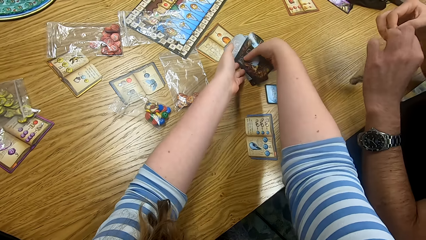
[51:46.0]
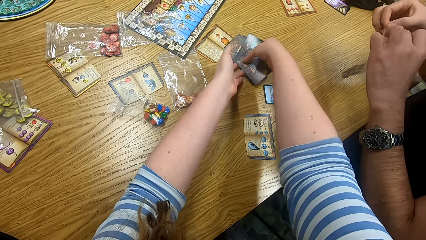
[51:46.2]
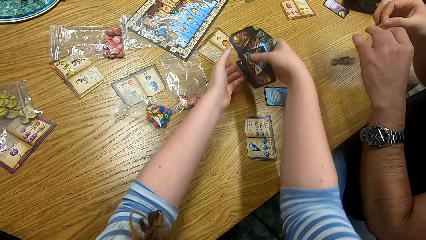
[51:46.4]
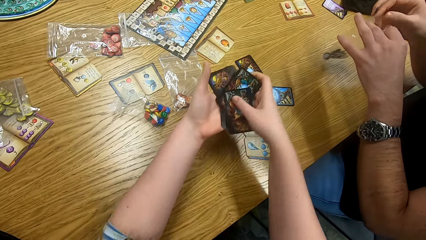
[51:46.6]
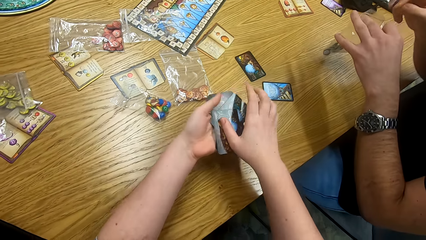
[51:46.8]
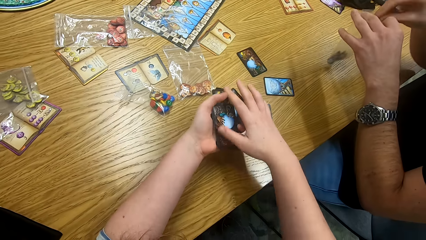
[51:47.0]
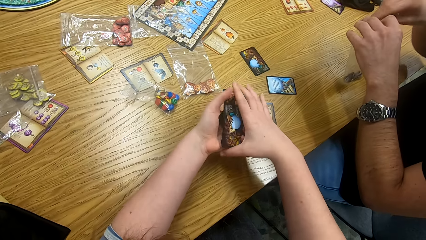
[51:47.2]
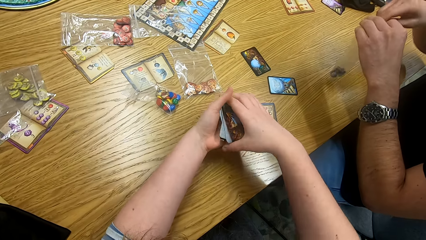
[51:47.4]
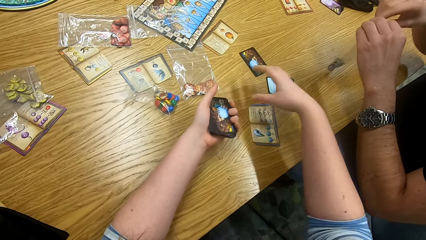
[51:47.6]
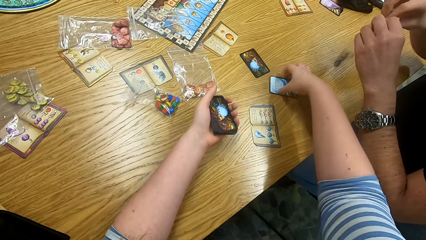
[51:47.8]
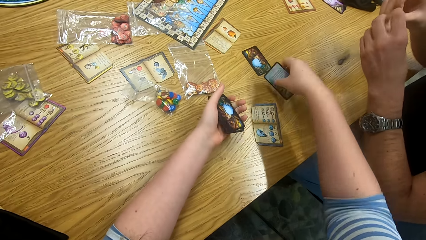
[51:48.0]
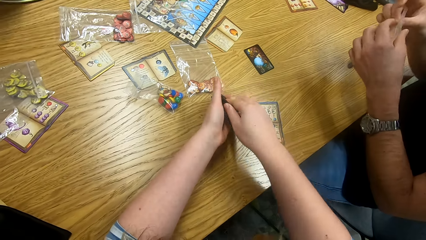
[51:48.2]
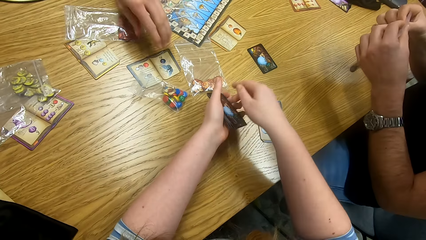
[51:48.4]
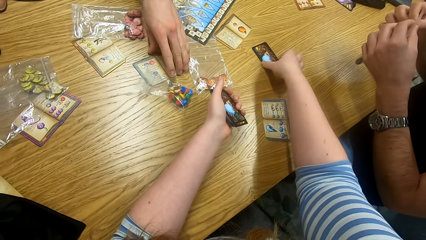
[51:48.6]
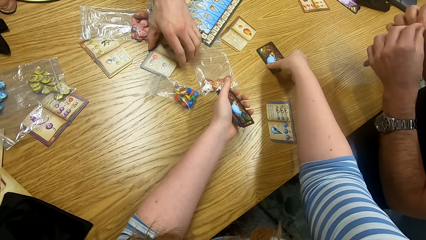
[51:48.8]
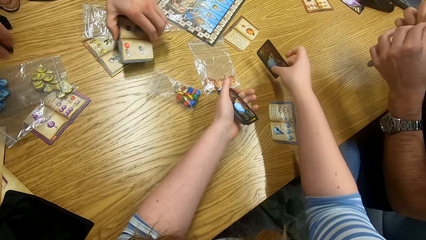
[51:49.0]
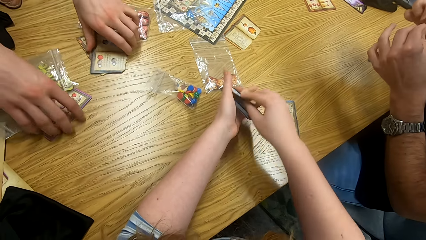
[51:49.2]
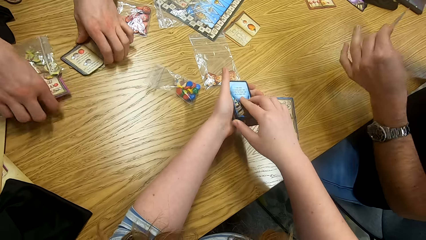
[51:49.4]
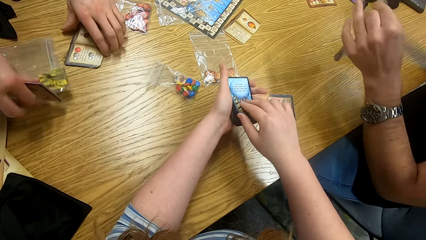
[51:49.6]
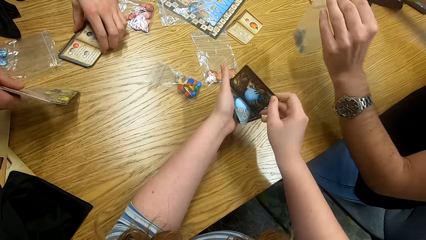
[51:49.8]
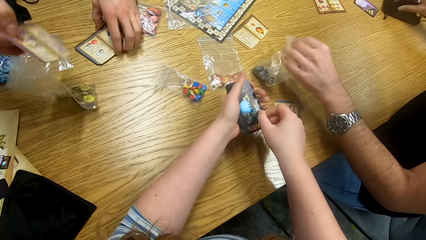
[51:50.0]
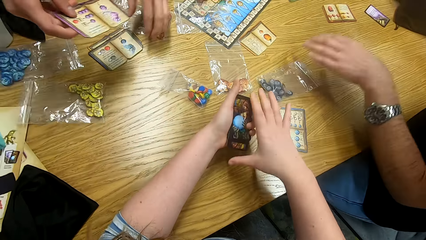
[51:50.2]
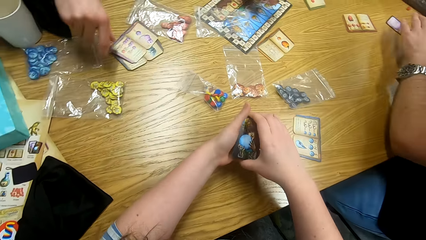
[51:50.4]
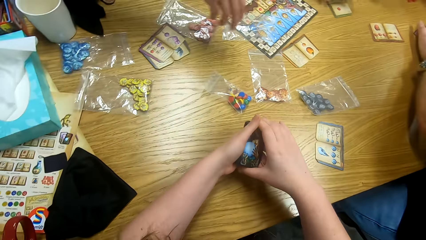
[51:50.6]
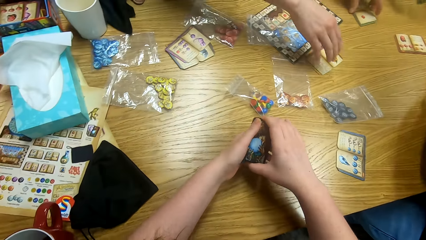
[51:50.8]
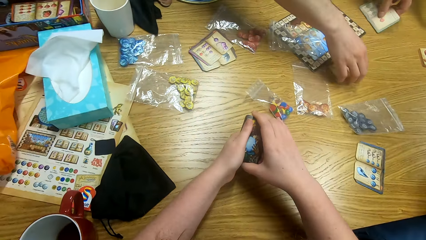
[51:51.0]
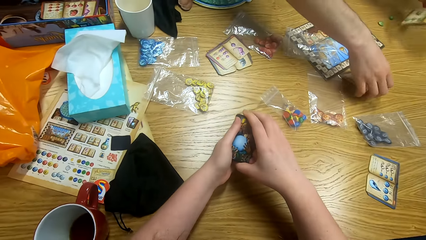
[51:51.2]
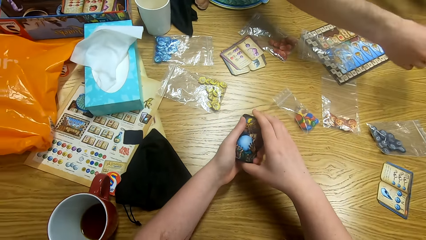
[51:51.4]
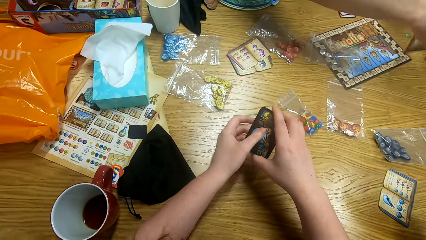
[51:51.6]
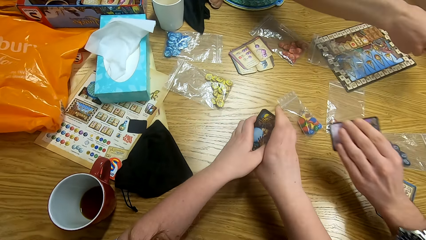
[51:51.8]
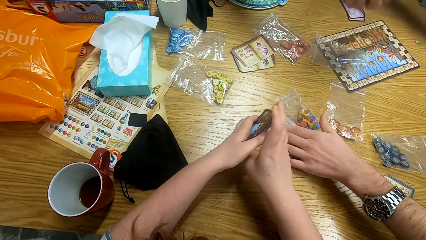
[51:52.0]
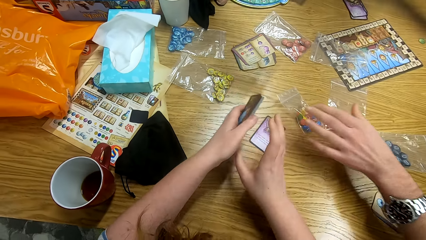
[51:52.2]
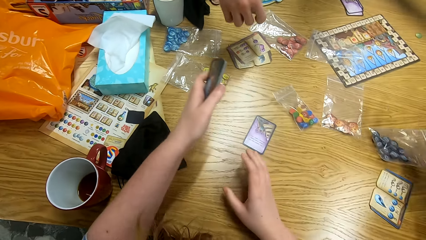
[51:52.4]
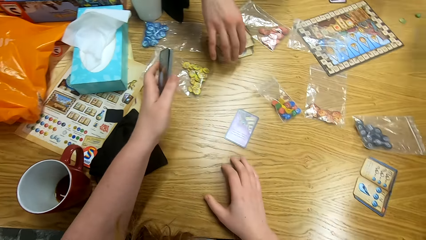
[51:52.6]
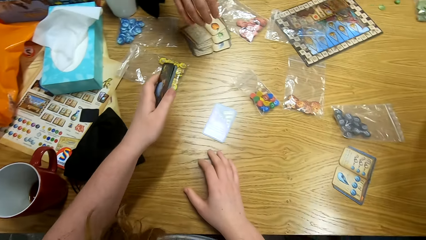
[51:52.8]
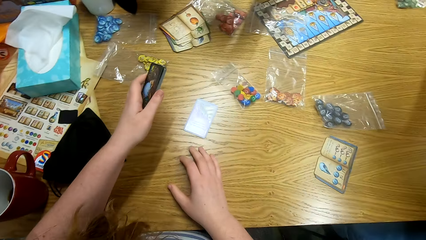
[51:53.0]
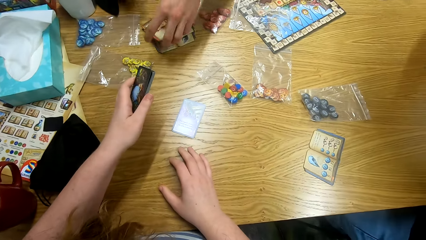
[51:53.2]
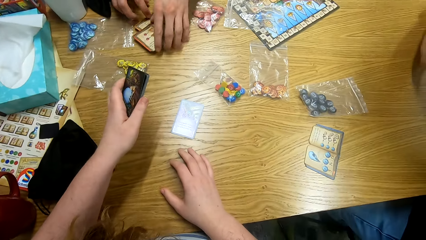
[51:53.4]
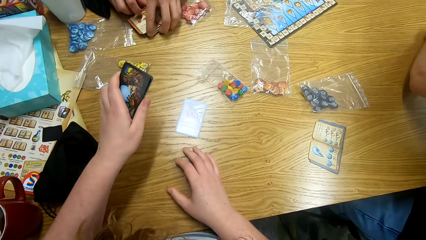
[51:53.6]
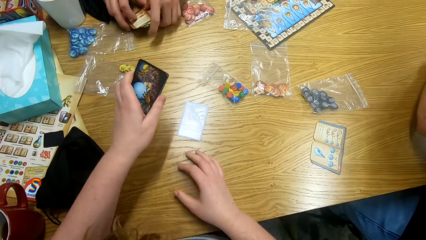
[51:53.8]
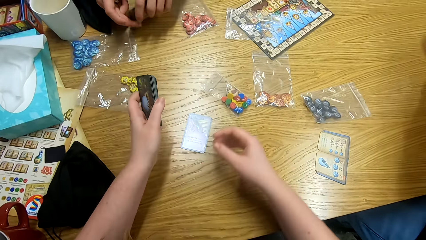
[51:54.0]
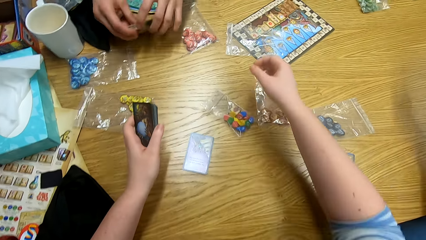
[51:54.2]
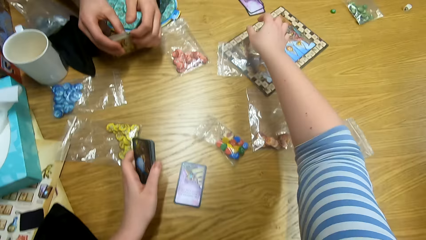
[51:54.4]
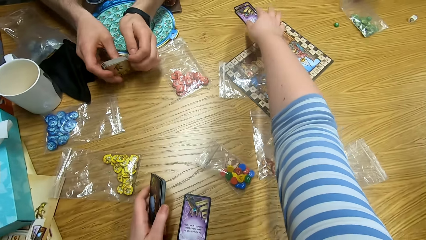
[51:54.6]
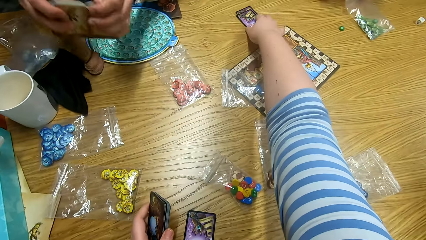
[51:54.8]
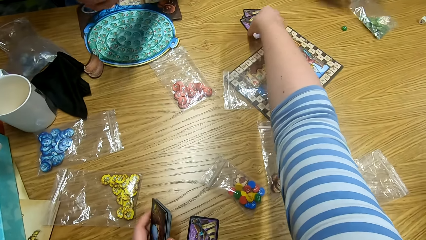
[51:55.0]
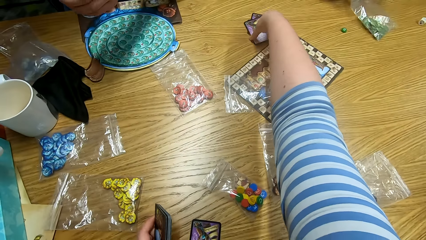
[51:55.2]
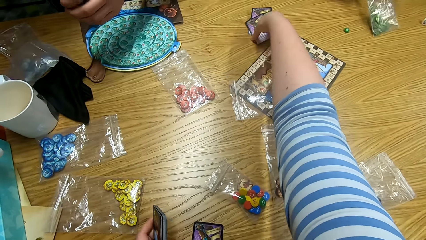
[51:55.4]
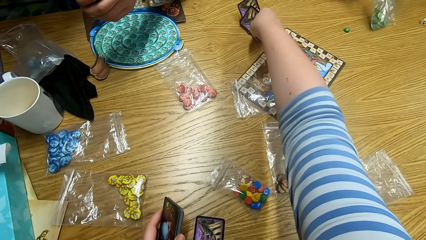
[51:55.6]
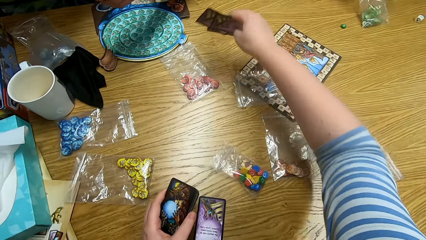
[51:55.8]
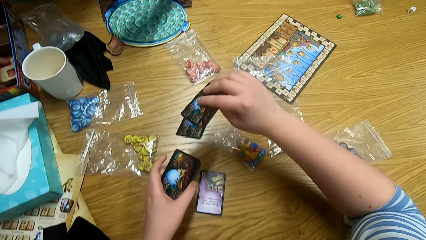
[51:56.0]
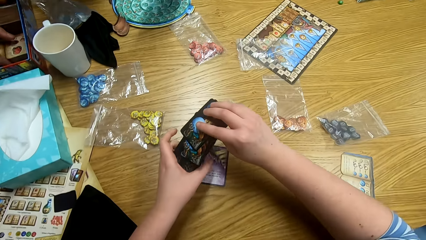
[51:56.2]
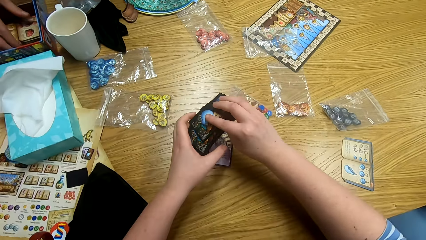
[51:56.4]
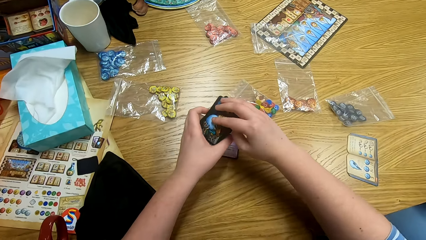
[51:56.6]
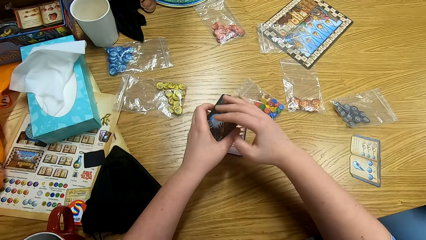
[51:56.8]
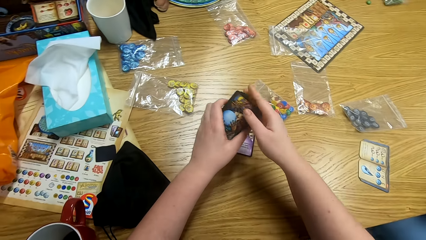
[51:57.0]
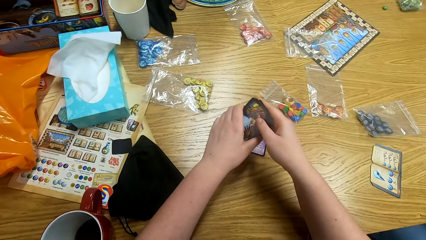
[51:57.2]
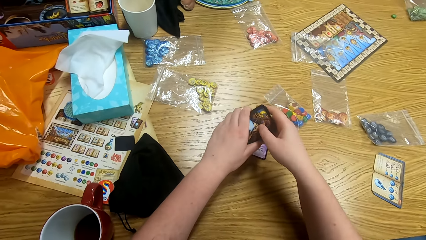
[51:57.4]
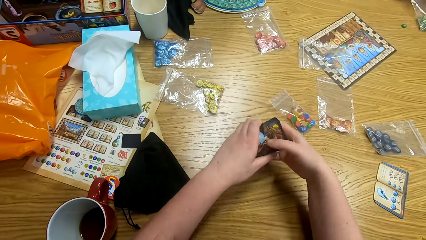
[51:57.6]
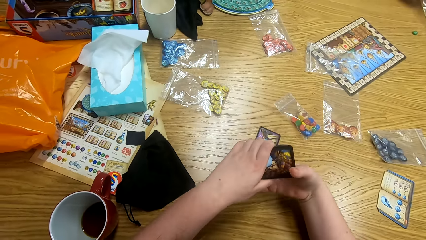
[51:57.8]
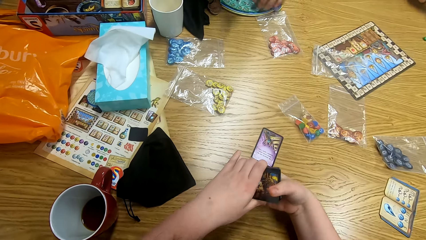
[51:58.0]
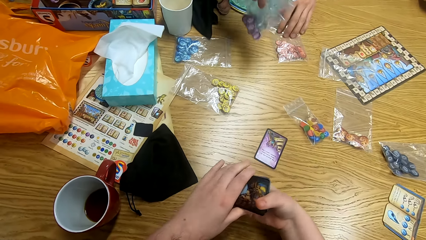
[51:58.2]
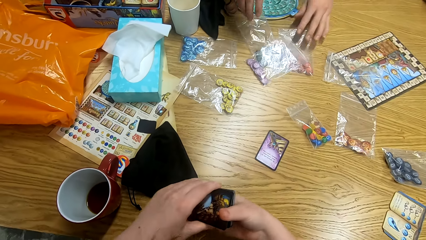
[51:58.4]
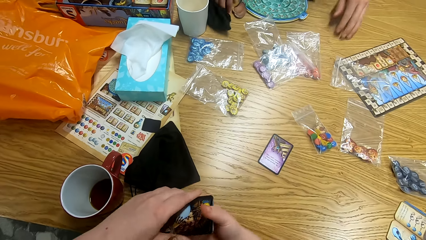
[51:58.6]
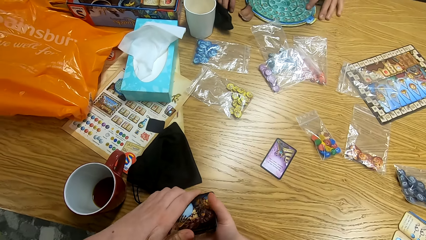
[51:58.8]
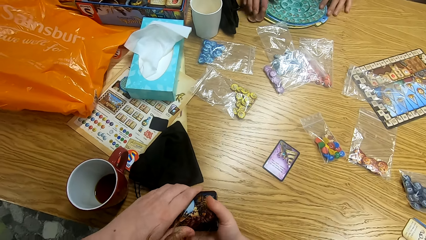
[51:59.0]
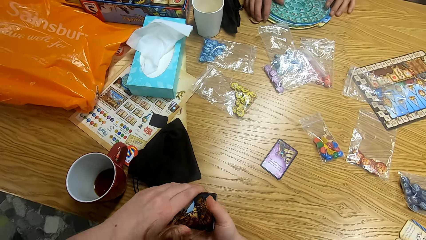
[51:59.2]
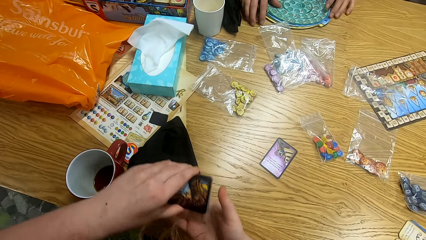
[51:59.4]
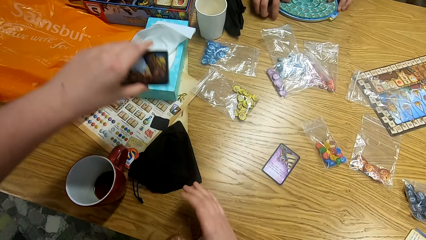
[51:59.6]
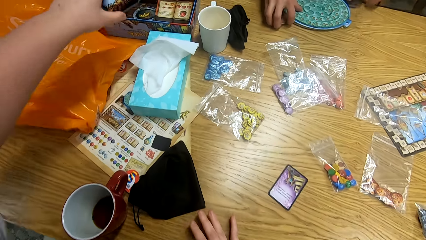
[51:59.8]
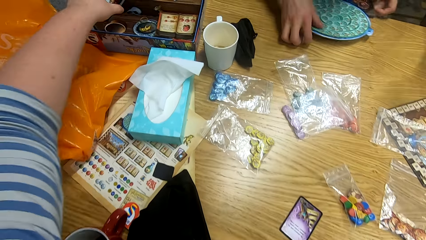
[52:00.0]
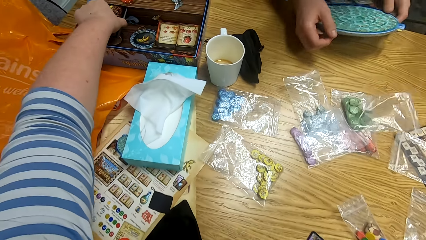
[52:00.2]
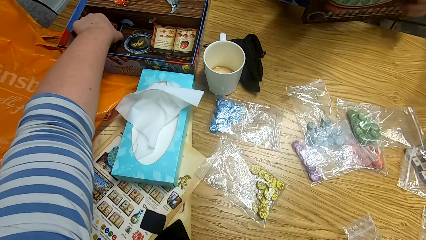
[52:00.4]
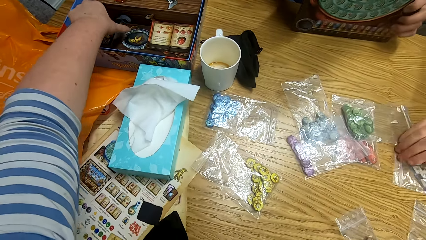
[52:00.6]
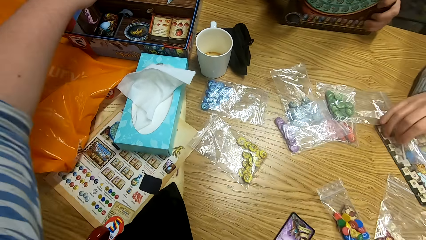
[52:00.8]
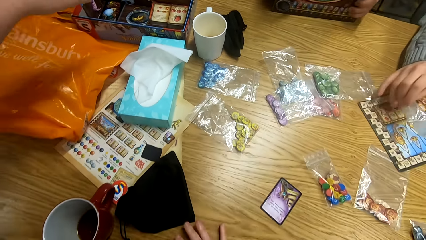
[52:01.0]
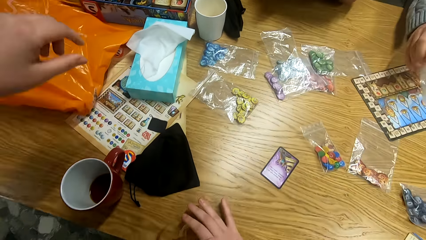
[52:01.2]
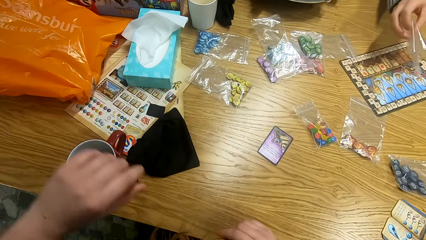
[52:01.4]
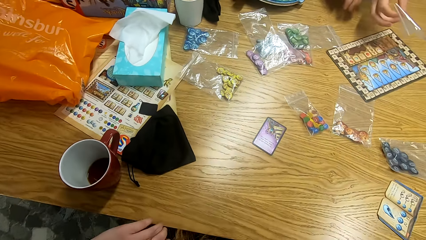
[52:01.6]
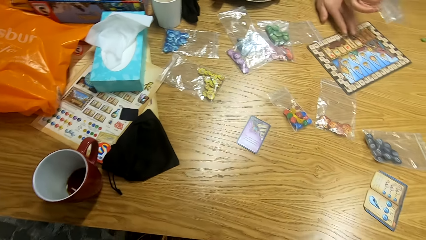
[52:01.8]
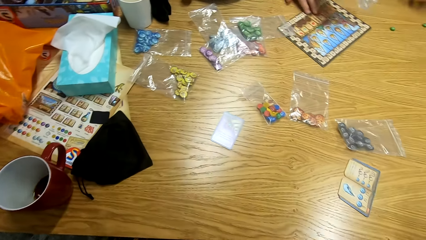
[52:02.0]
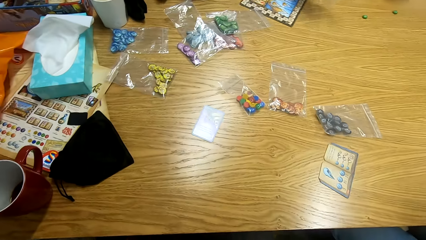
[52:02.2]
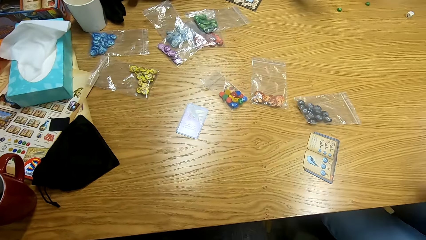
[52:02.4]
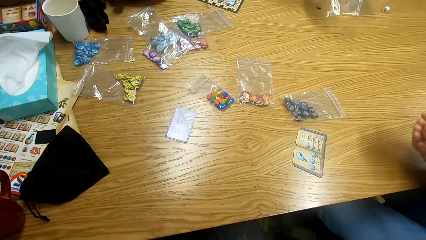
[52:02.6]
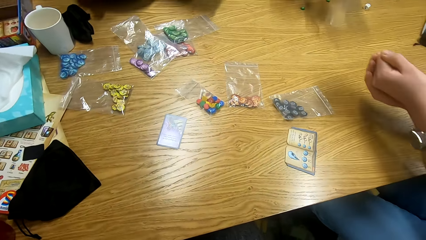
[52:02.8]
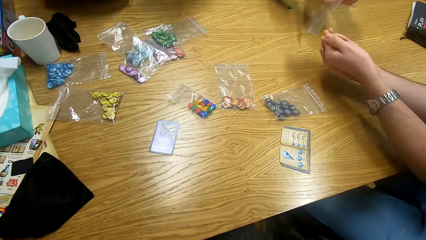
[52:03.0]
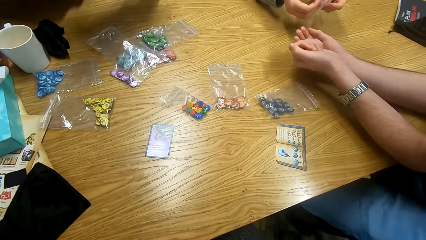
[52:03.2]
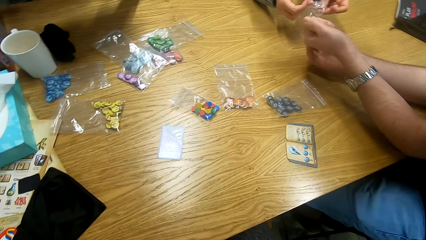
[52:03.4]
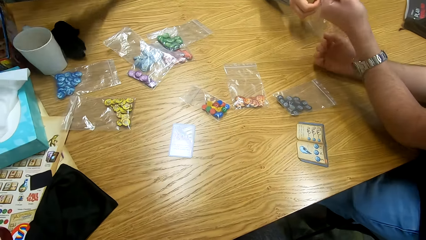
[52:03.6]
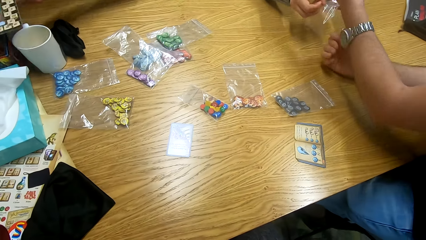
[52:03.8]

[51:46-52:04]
A man picks the books from the table. The camera wearer picks the cards from the table. The man places the plastic bags on the table. The camera wearer places the cards in the box. A person picks a plastic bag from the table.
